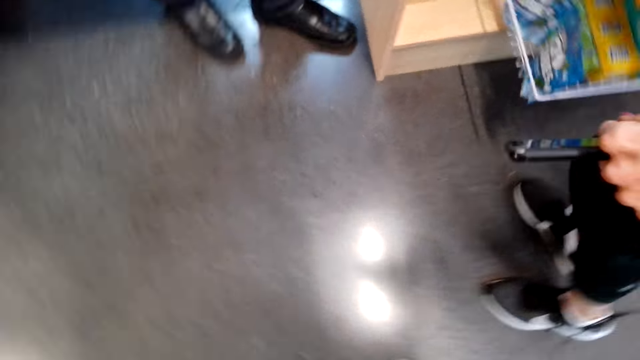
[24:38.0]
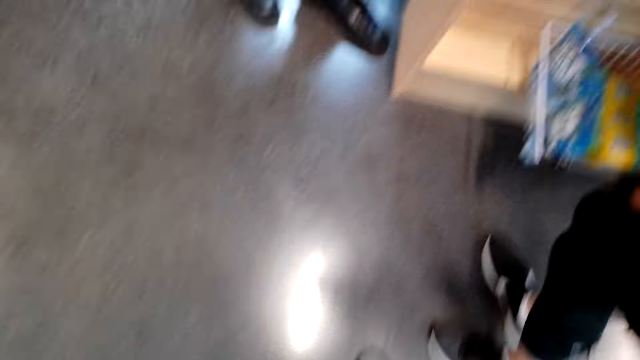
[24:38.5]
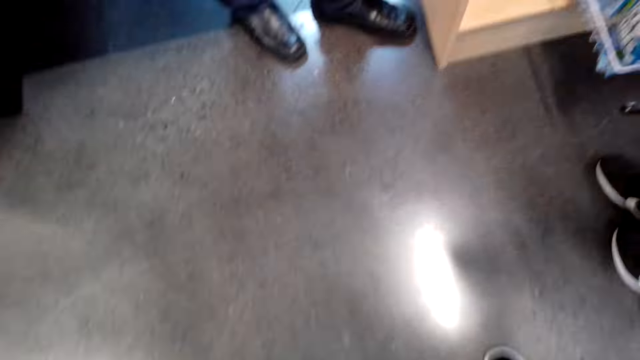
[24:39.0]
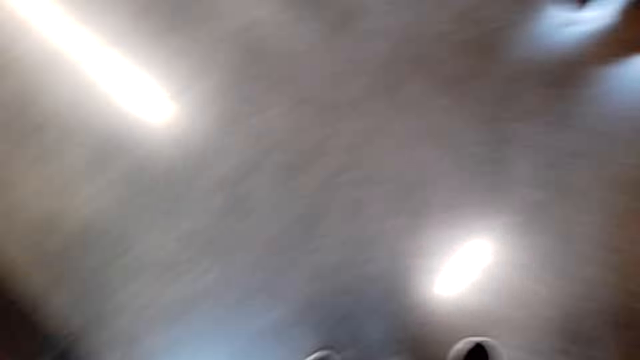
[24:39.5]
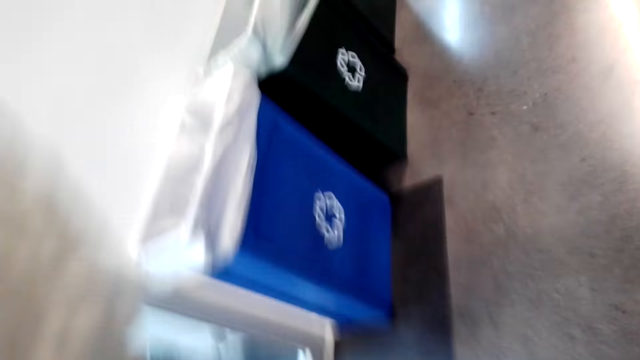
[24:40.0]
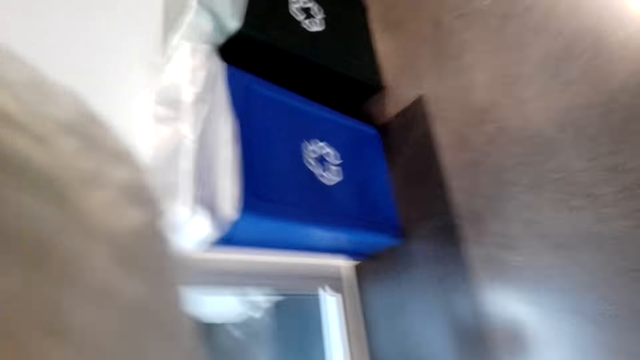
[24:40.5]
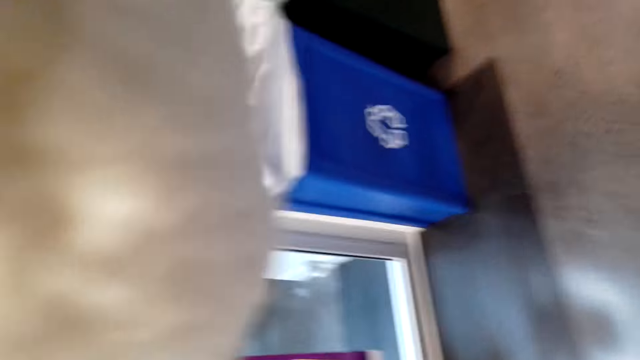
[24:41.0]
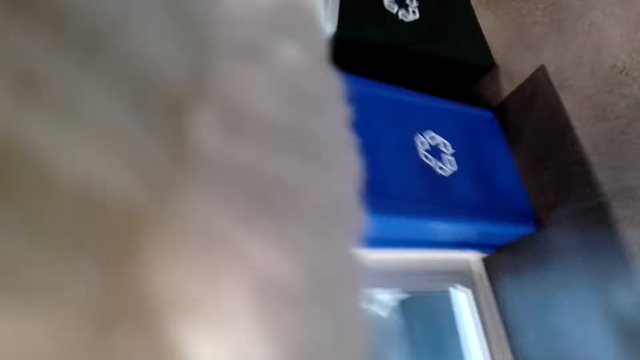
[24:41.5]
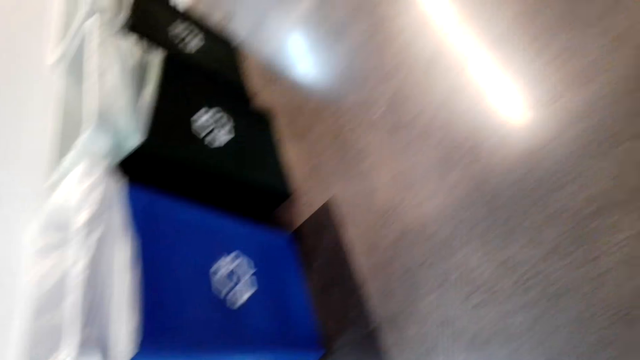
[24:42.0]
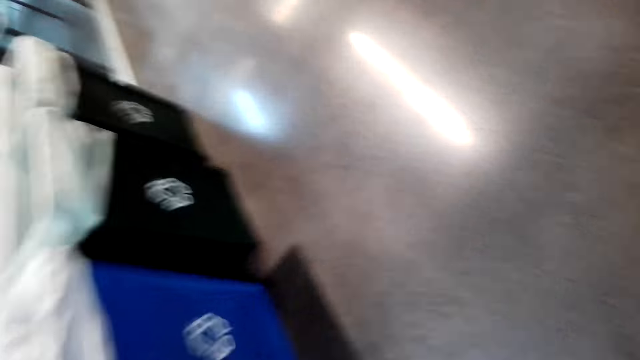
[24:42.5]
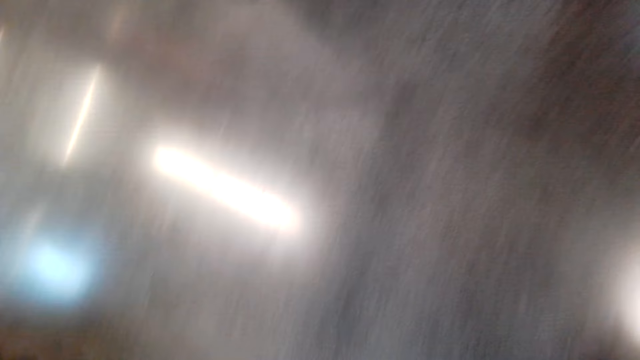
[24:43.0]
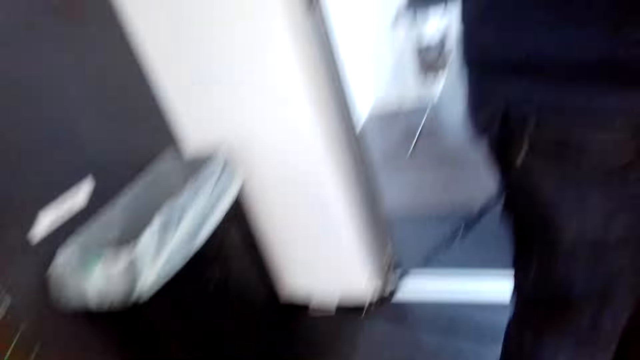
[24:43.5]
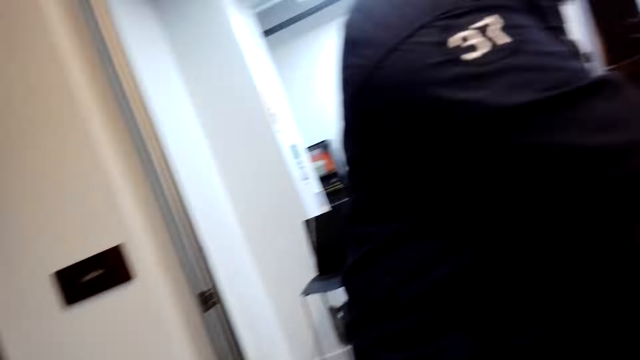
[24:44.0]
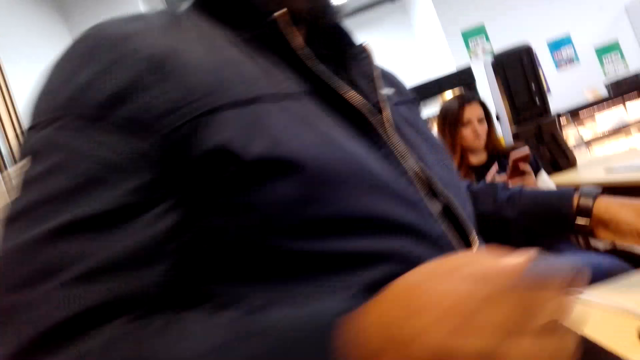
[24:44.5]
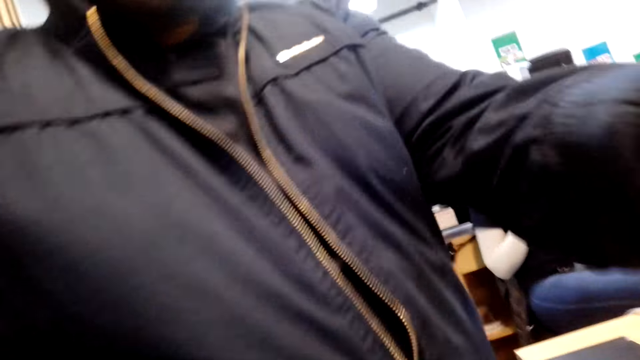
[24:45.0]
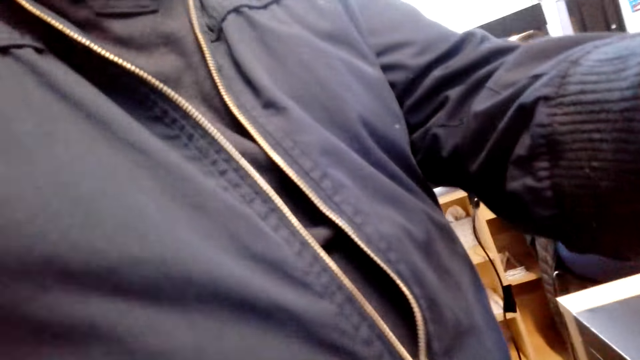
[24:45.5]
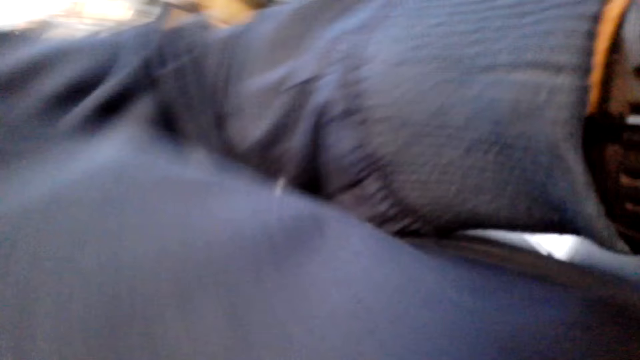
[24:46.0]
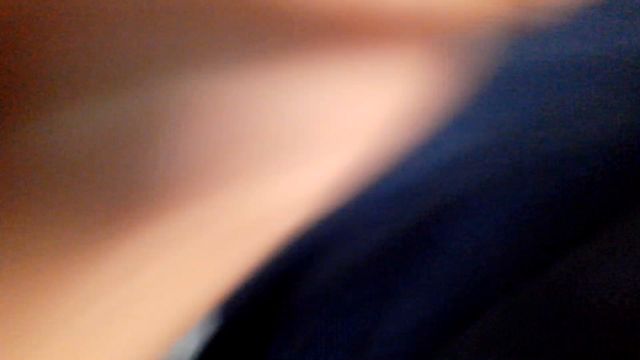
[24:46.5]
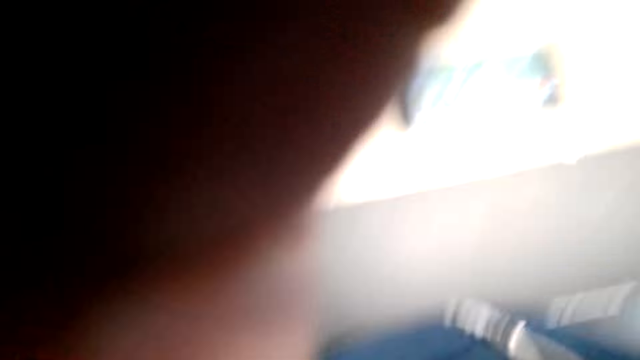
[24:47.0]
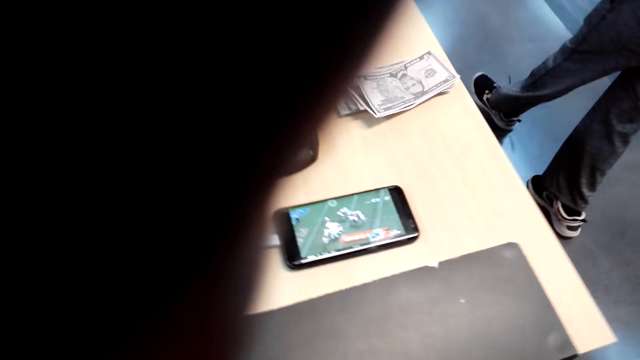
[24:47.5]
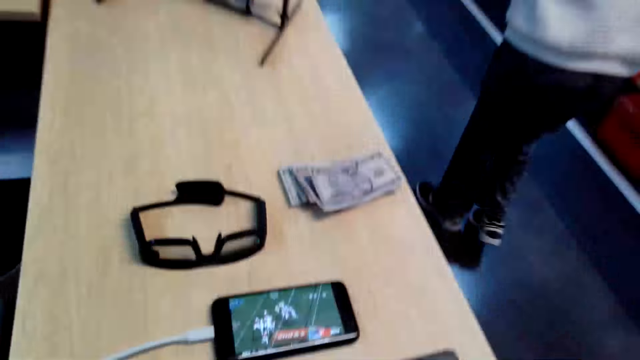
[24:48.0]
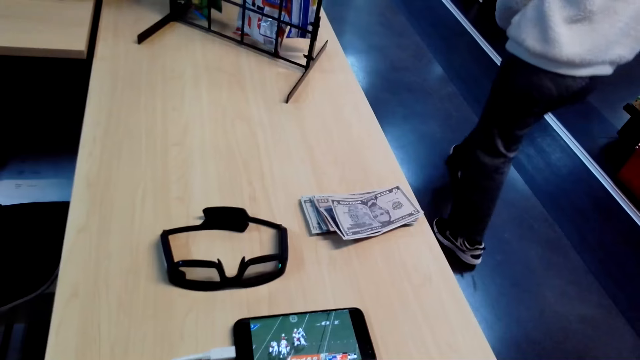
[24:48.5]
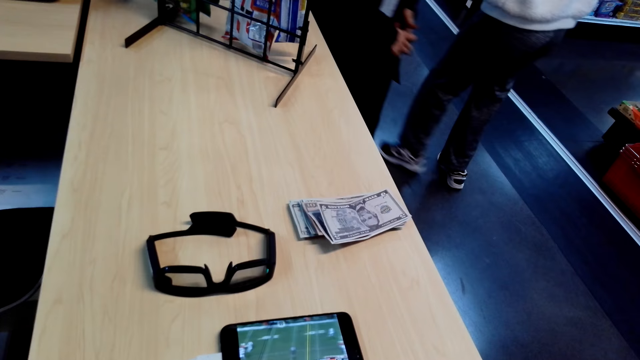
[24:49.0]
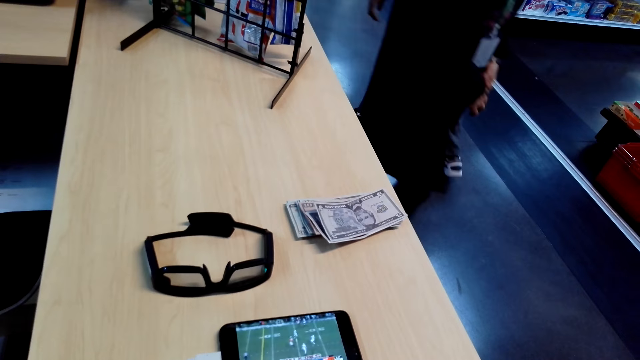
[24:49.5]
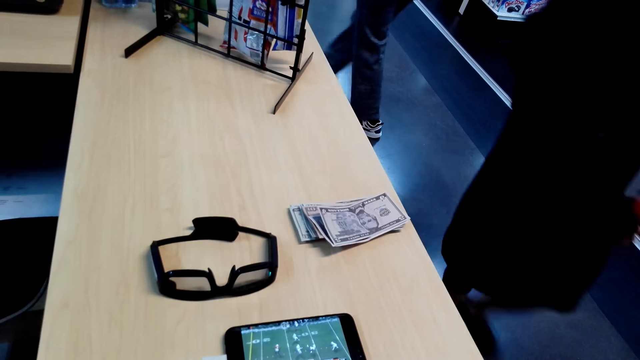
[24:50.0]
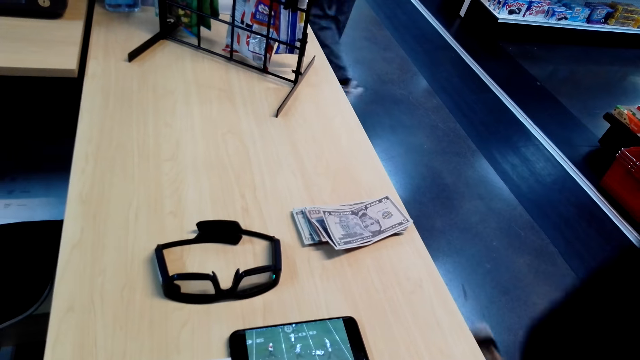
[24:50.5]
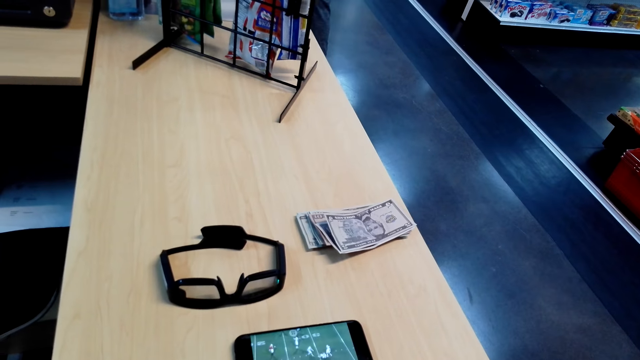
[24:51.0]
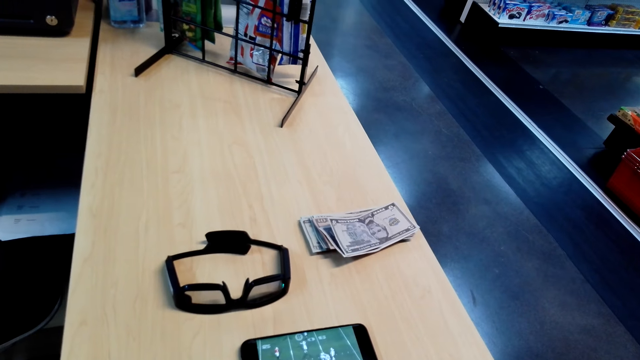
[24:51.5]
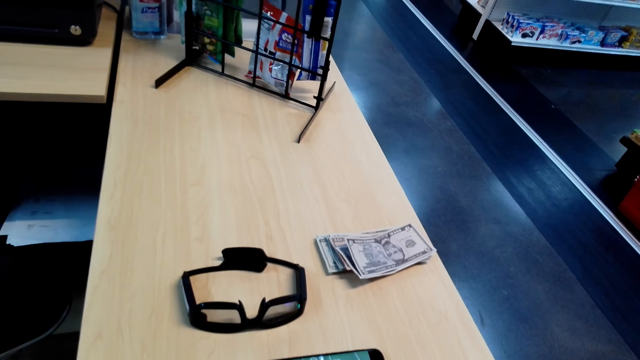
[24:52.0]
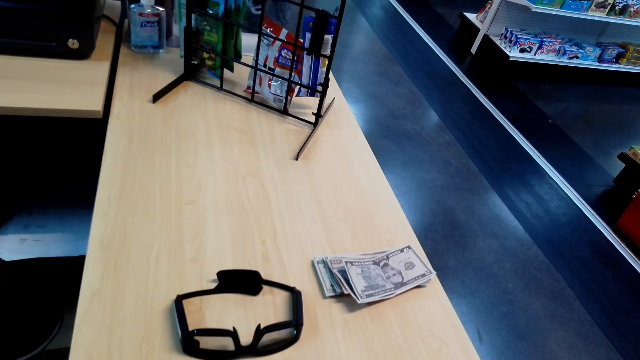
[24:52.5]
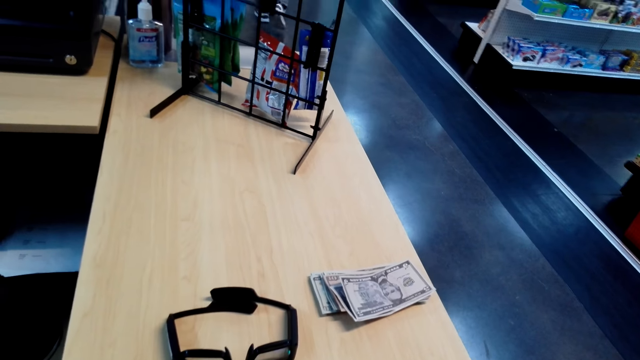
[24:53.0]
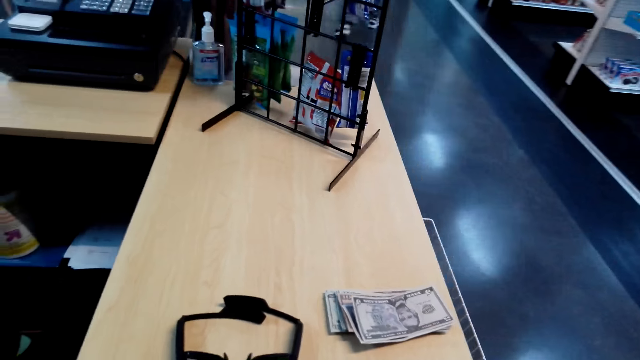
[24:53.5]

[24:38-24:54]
The camera wearer dialogues with a lady. They look around. They walk towards a man. They dialogue with the man.
